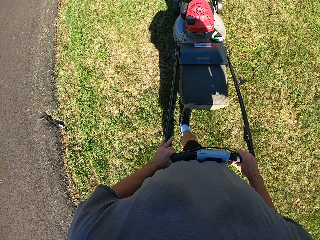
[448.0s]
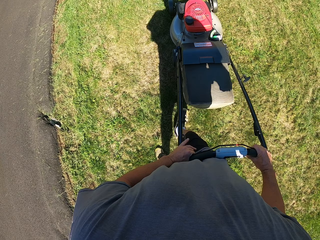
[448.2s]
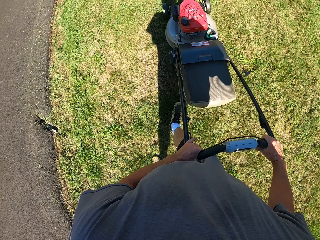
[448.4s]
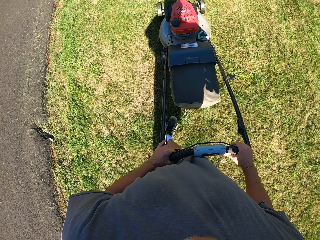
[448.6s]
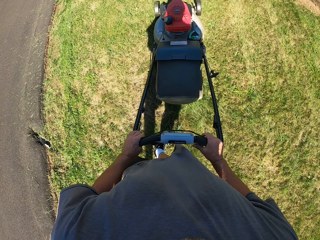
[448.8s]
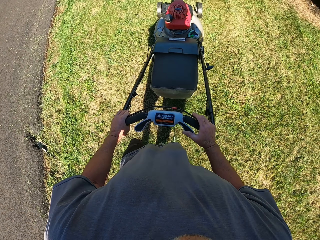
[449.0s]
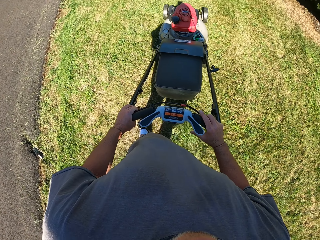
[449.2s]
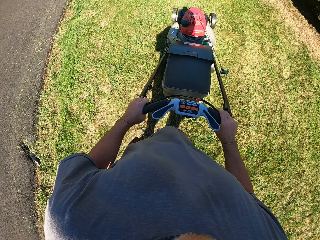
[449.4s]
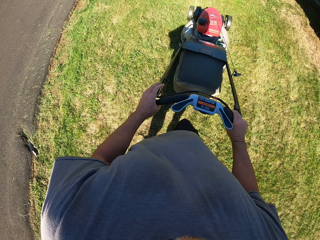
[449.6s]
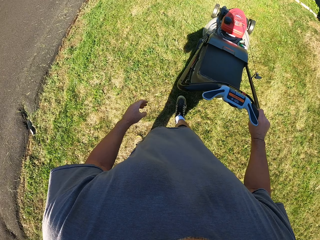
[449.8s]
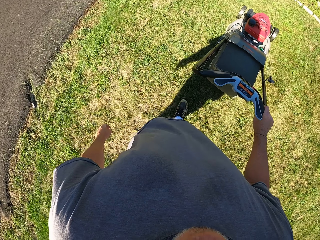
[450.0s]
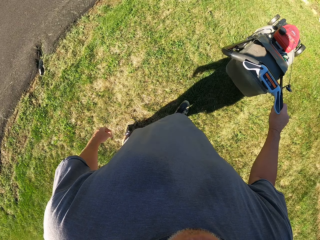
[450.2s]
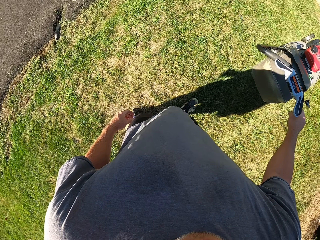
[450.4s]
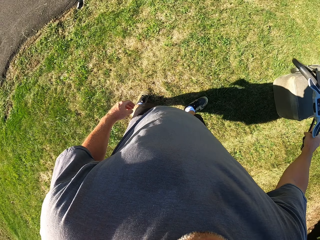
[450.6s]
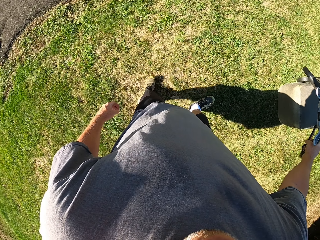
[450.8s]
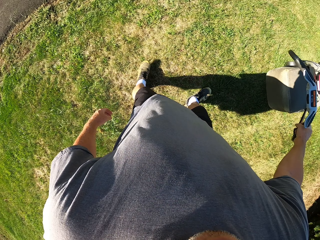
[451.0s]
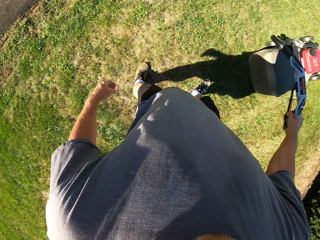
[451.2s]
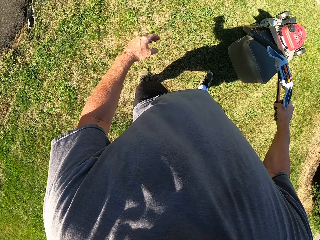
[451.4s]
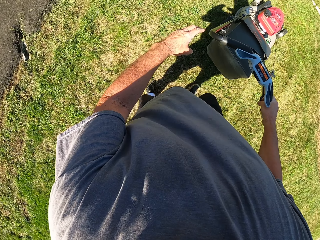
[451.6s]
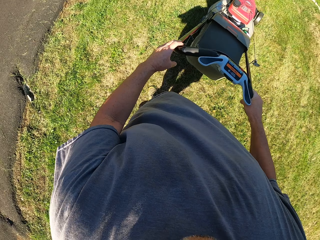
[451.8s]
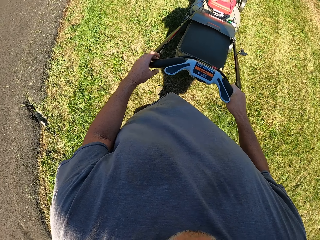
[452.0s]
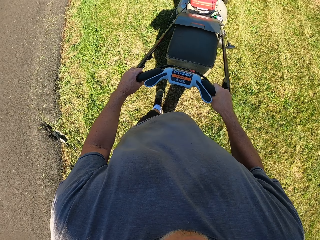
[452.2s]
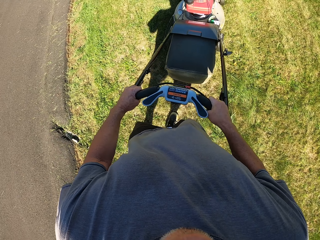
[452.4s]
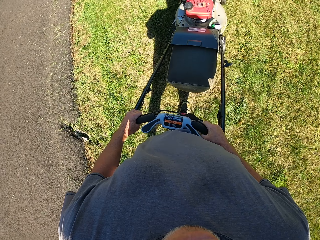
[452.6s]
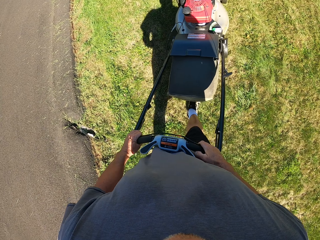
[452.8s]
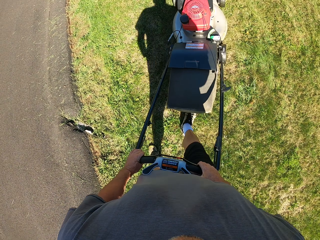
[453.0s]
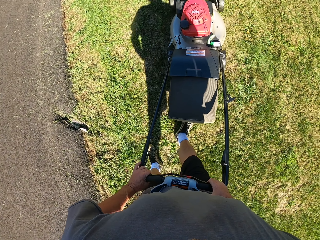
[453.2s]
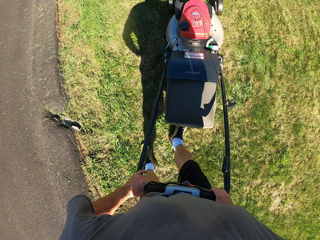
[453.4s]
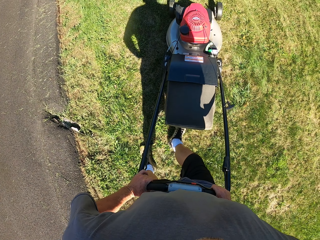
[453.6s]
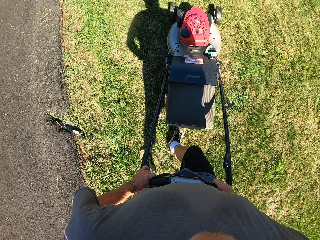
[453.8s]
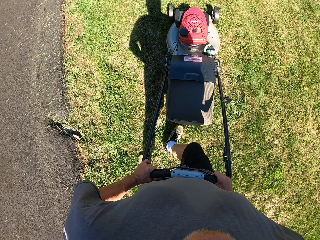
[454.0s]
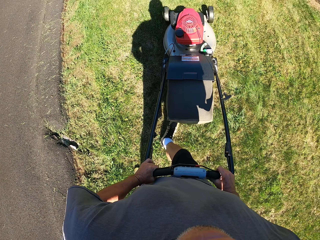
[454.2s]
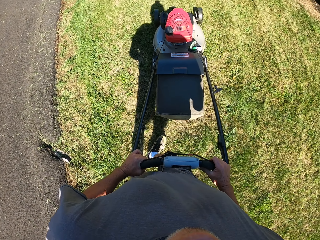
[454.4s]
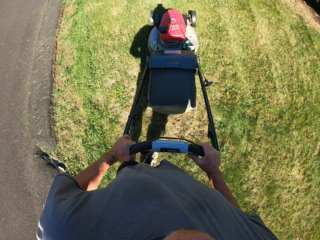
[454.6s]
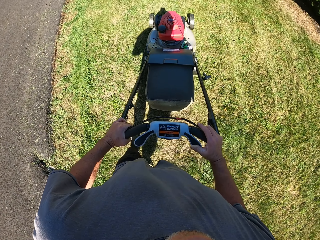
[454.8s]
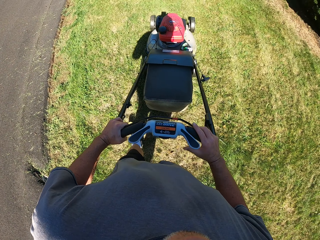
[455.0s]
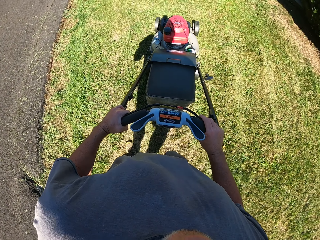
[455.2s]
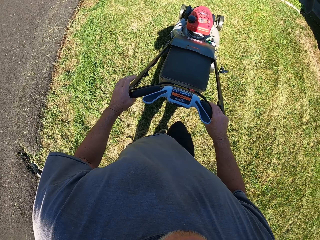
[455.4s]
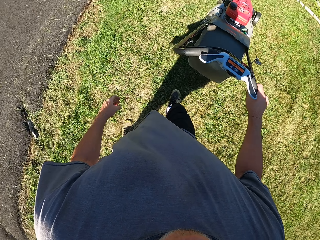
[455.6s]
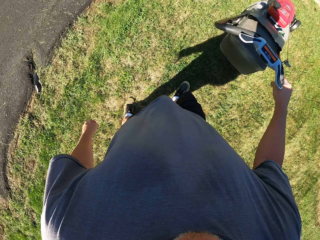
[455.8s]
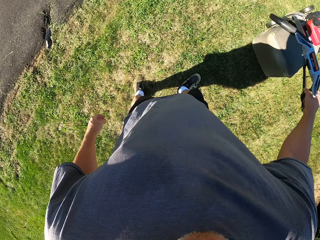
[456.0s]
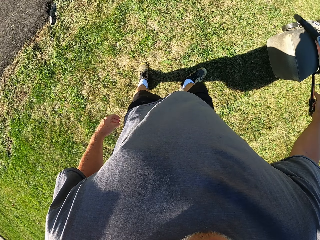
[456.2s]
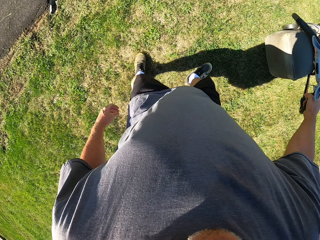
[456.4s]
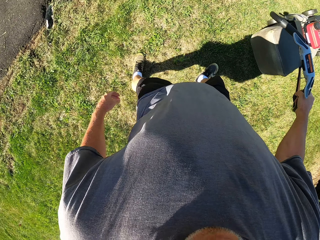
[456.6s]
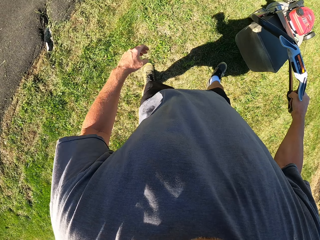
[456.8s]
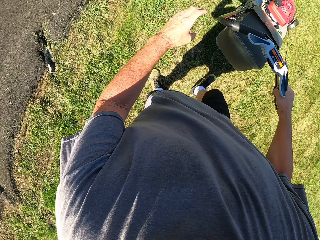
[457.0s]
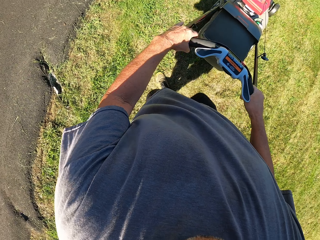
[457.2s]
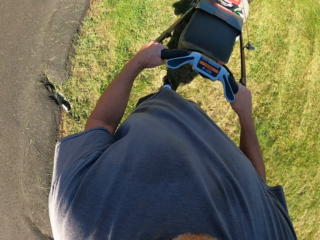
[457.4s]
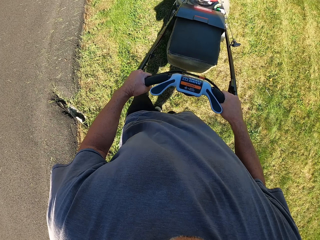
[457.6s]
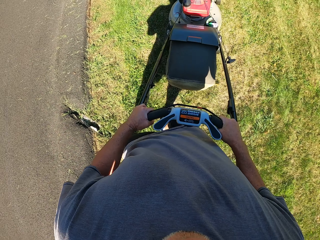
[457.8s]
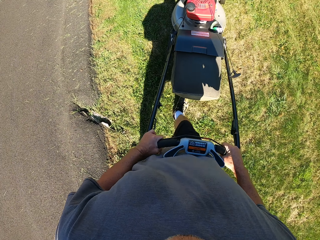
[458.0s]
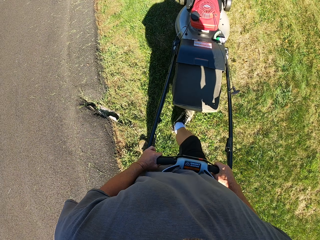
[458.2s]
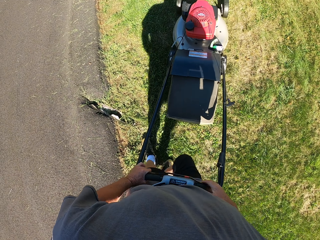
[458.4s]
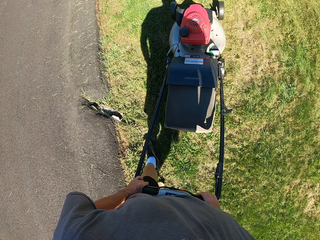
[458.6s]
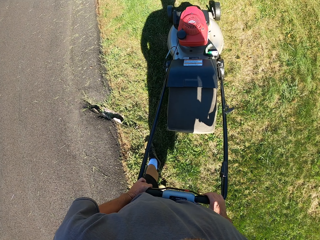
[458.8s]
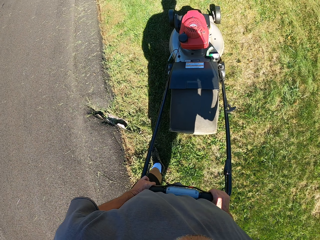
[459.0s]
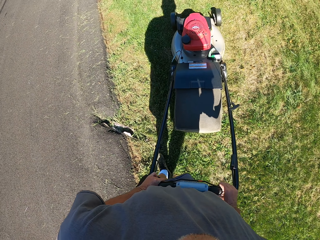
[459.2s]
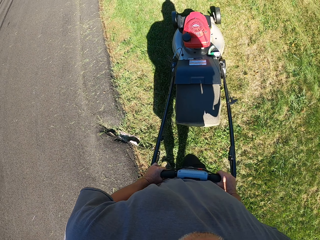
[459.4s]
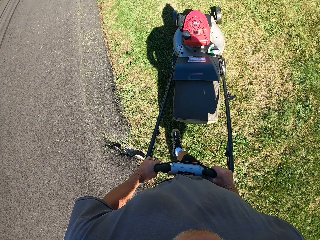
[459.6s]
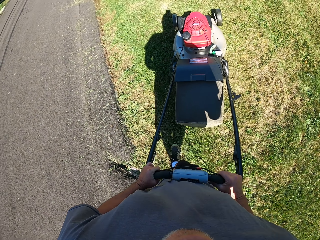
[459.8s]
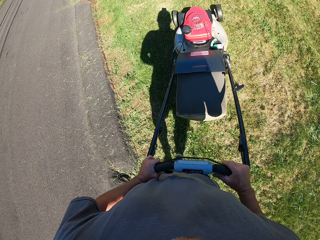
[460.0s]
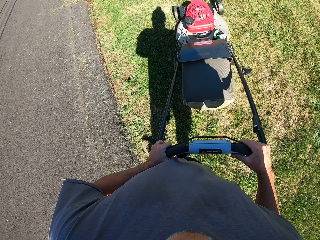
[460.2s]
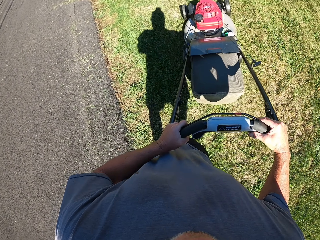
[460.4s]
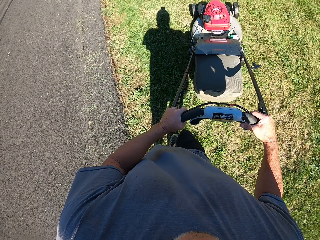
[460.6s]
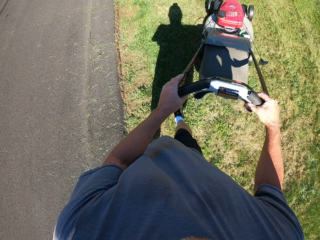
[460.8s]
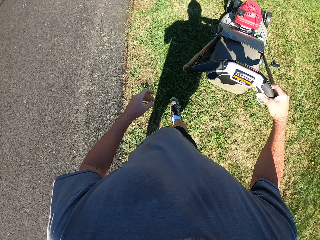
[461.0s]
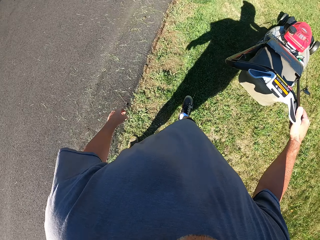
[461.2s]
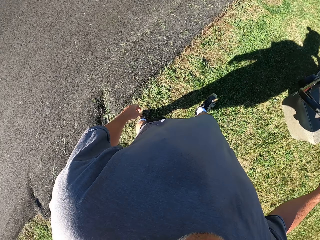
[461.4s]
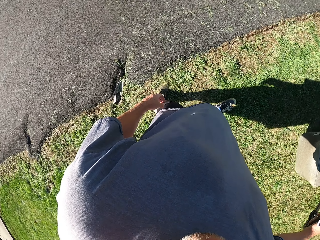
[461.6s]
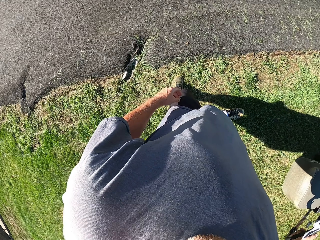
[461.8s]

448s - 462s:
The camera wearer moves forward. They move backwards. They move forward. They move backwards. They move forward.

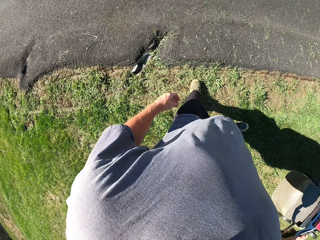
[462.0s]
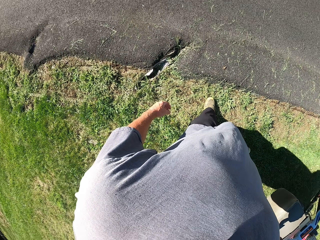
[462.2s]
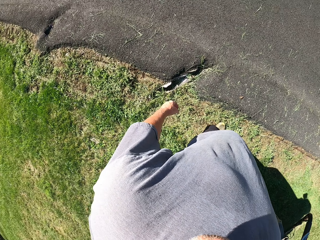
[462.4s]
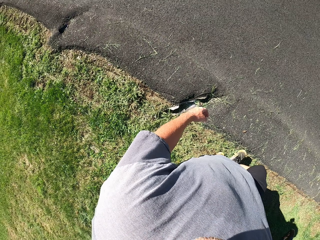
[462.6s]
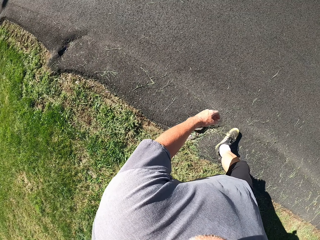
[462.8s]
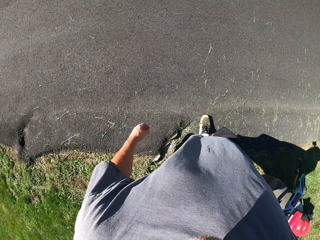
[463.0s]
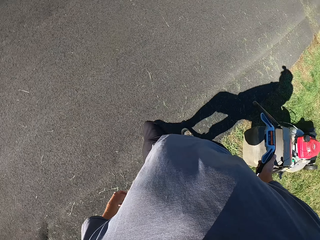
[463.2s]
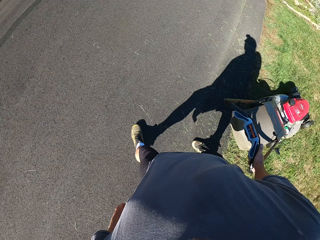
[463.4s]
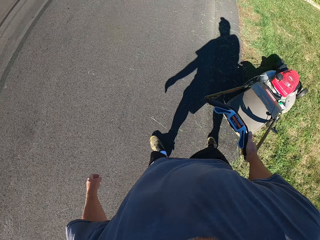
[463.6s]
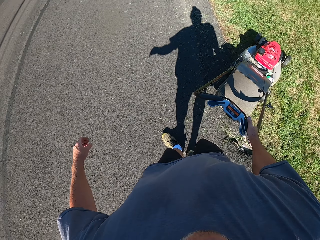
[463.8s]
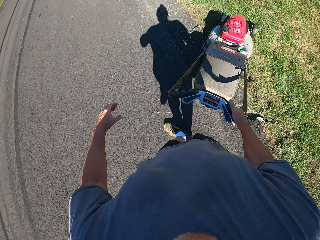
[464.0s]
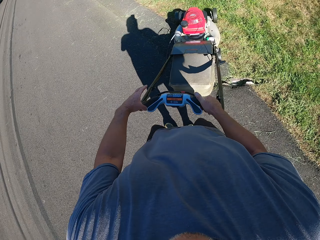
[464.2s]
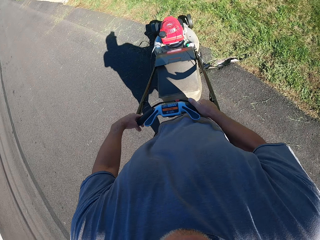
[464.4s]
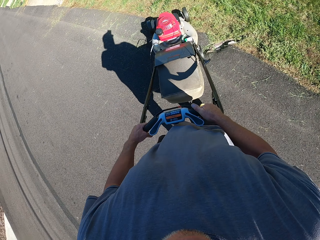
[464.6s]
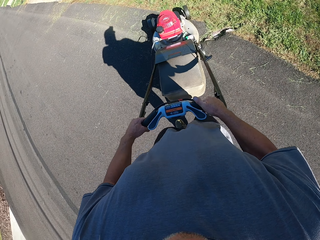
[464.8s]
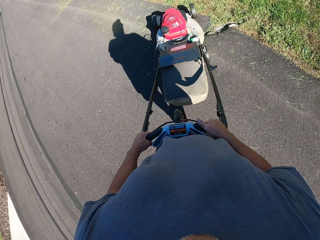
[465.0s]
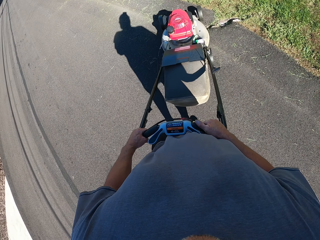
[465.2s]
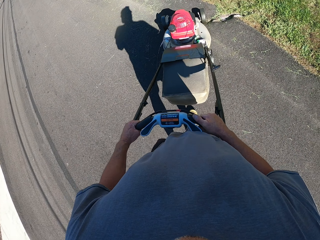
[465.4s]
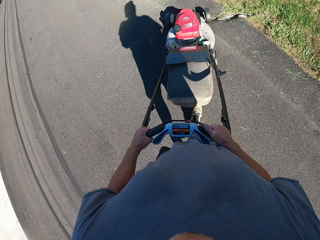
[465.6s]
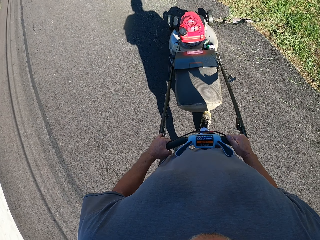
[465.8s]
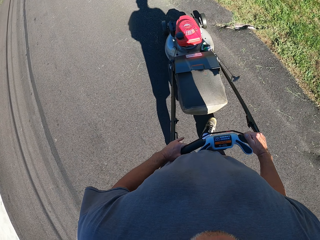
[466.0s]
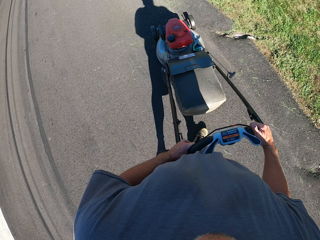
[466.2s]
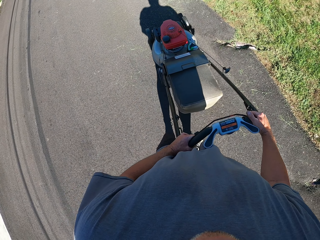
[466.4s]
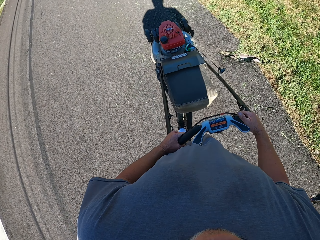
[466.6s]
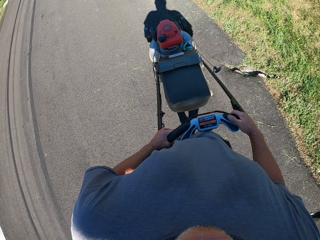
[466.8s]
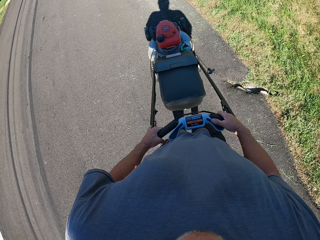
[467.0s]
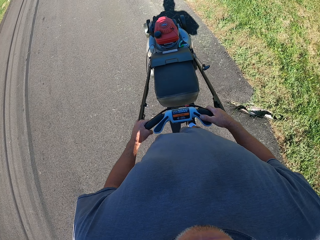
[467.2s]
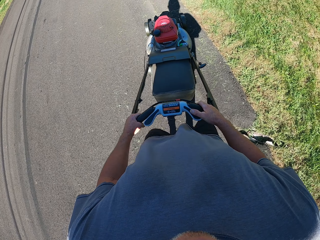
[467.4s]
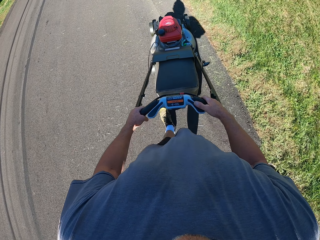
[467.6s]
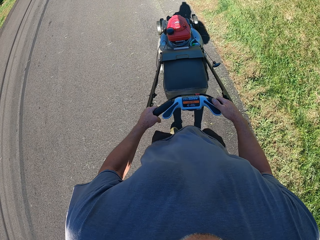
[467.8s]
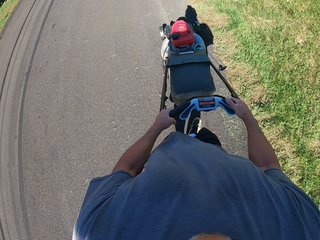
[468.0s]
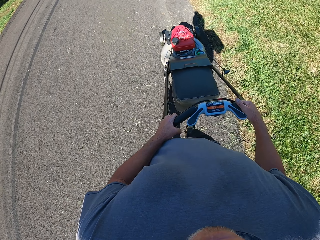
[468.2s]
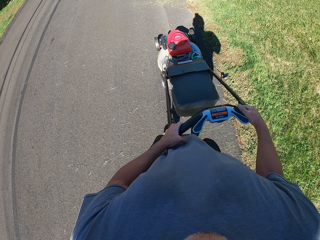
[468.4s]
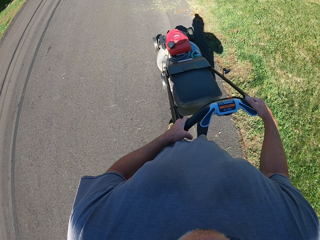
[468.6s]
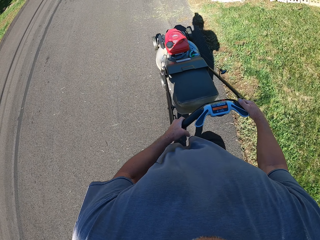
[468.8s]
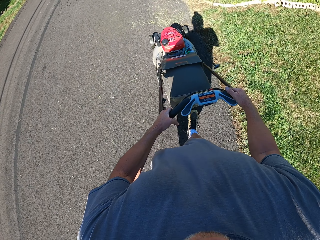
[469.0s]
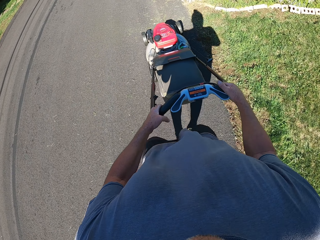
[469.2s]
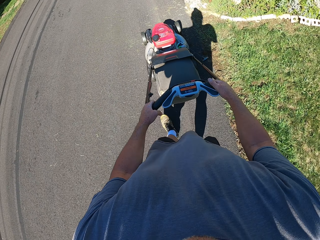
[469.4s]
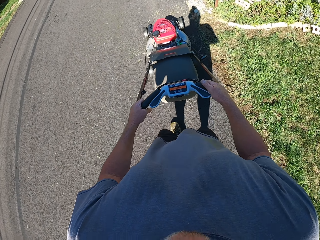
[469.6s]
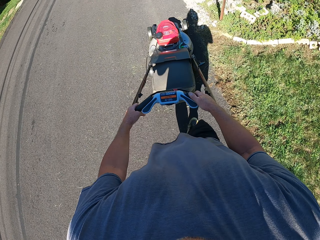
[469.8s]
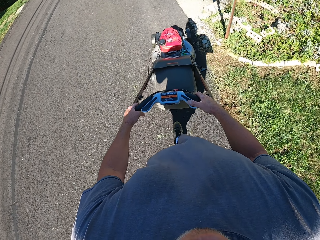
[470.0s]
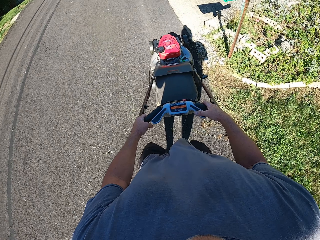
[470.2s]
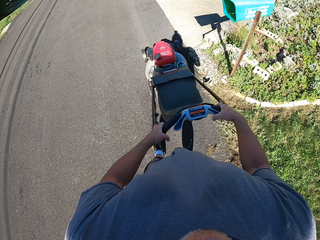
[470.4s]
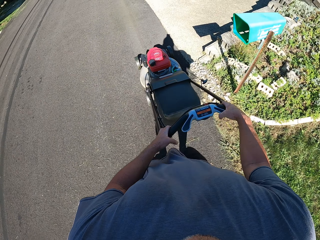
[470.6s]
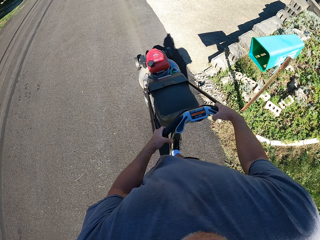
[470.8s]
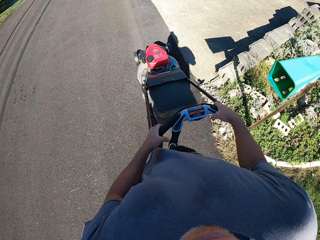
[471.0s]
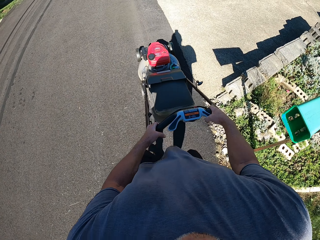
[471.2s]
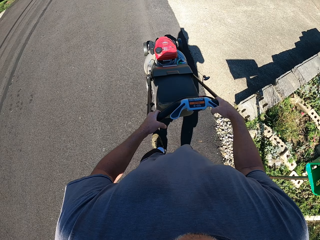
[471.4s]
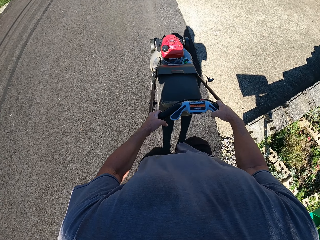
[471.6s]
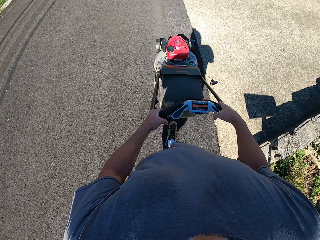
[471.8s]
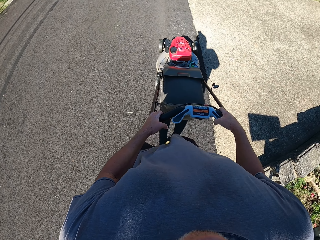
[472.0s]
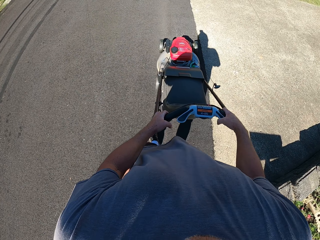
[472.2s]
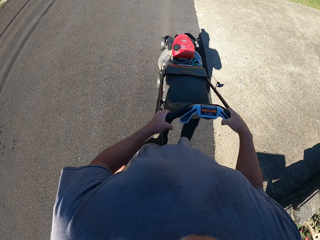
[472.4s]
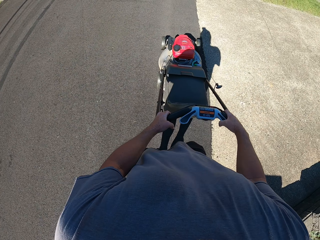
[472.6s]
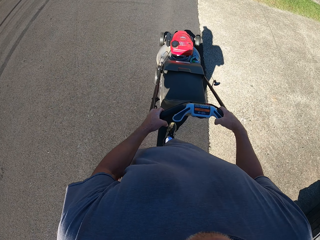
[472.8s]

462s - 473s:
The camera wearer looks around. They push the lawn mower on the road.
